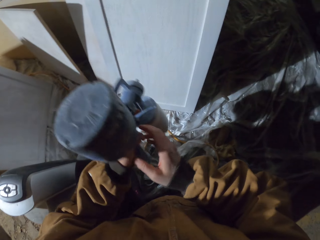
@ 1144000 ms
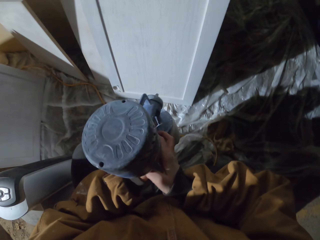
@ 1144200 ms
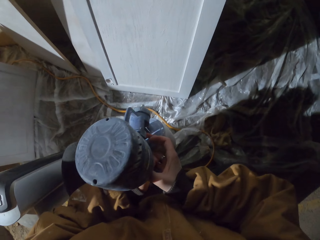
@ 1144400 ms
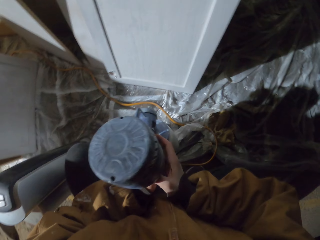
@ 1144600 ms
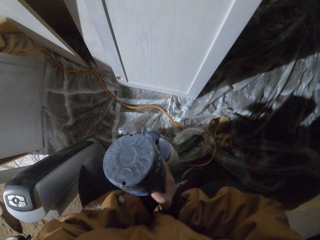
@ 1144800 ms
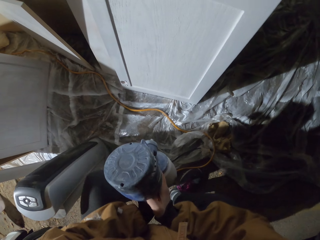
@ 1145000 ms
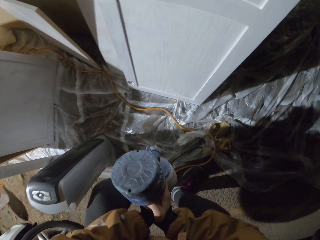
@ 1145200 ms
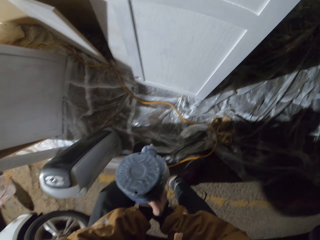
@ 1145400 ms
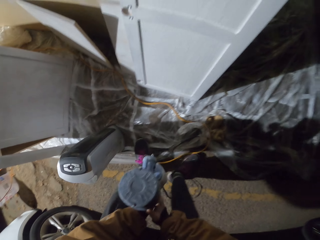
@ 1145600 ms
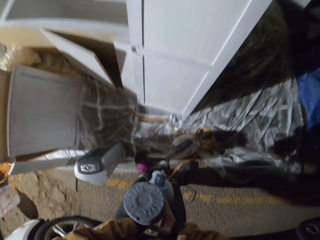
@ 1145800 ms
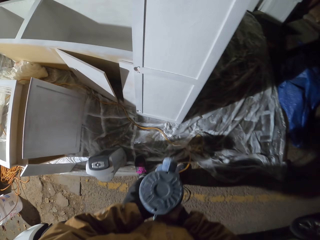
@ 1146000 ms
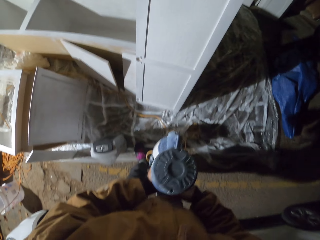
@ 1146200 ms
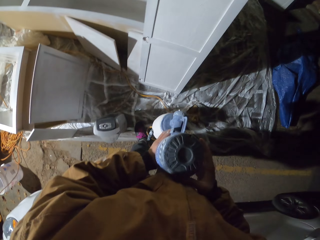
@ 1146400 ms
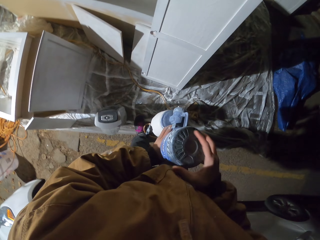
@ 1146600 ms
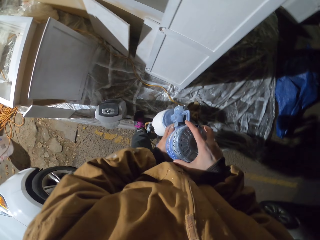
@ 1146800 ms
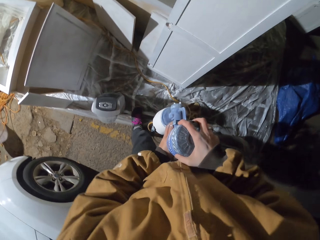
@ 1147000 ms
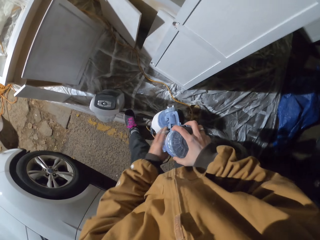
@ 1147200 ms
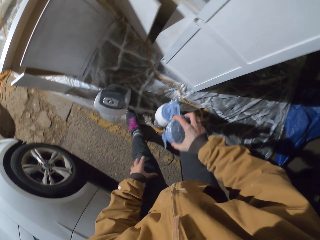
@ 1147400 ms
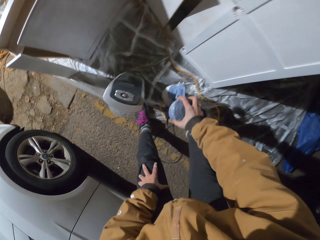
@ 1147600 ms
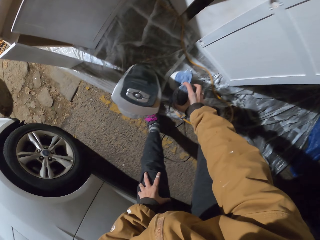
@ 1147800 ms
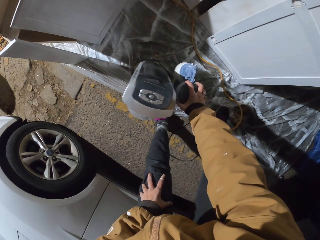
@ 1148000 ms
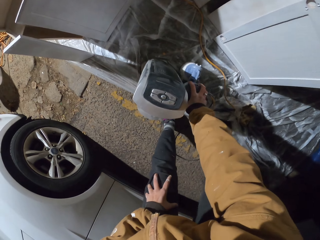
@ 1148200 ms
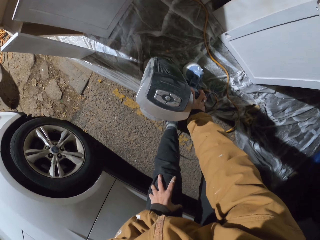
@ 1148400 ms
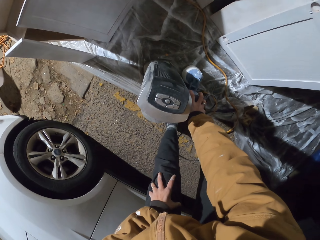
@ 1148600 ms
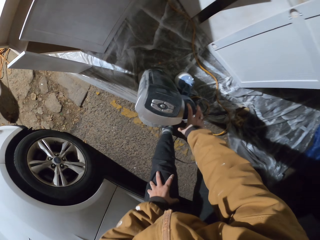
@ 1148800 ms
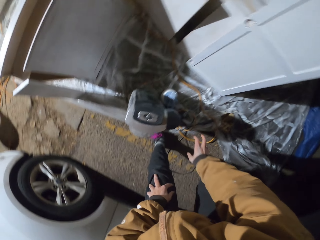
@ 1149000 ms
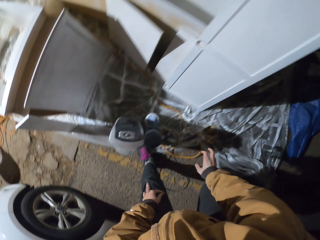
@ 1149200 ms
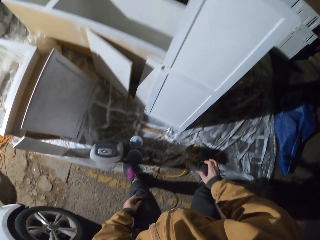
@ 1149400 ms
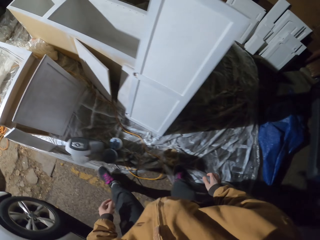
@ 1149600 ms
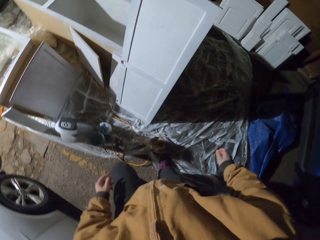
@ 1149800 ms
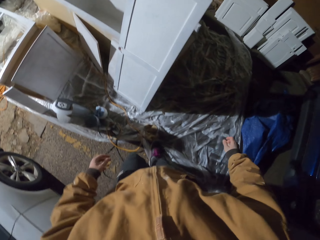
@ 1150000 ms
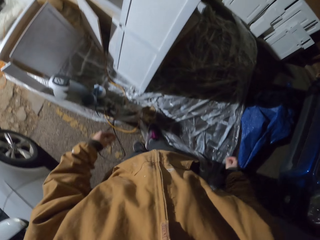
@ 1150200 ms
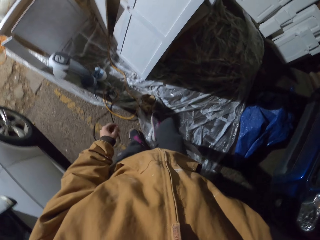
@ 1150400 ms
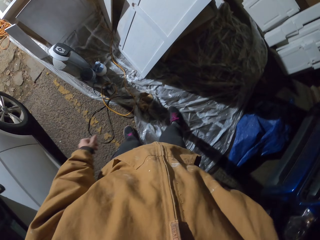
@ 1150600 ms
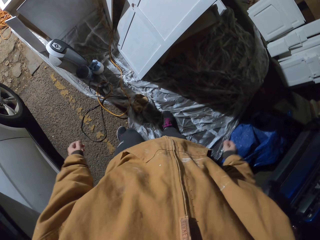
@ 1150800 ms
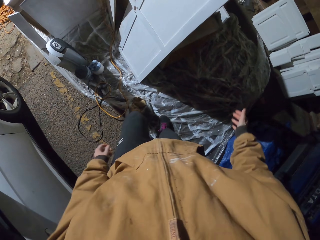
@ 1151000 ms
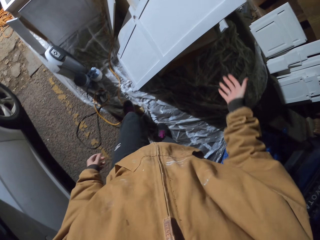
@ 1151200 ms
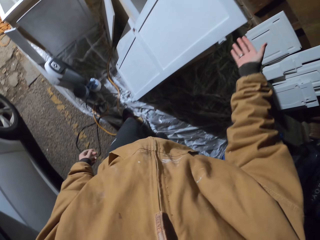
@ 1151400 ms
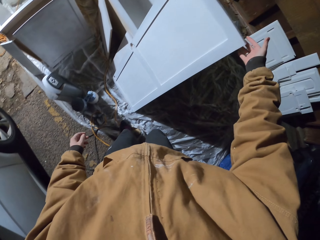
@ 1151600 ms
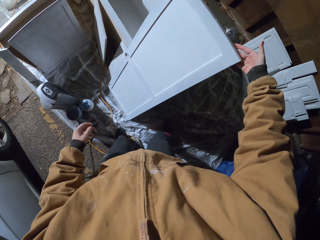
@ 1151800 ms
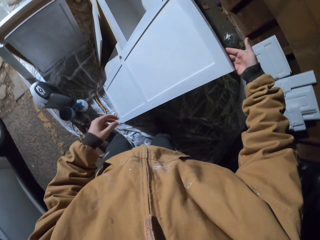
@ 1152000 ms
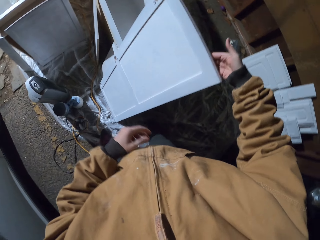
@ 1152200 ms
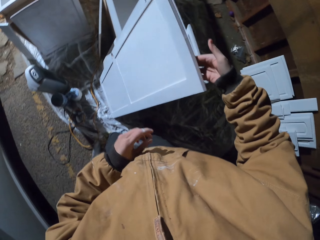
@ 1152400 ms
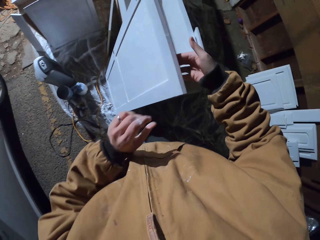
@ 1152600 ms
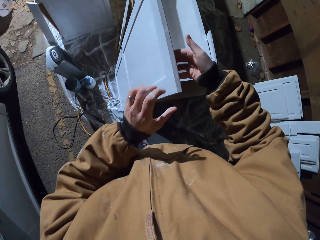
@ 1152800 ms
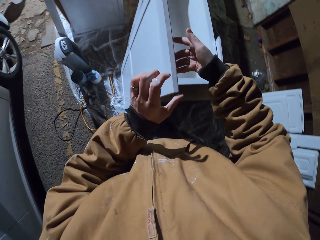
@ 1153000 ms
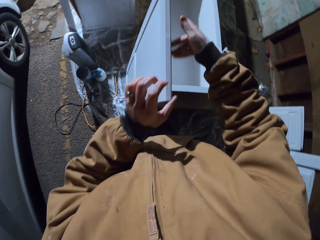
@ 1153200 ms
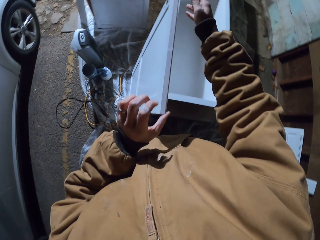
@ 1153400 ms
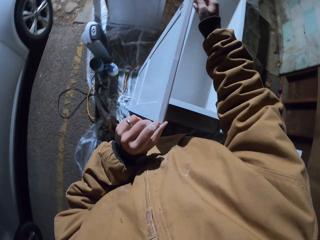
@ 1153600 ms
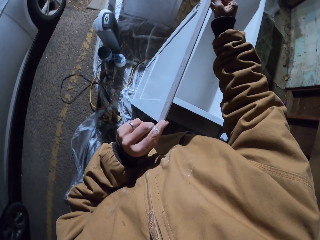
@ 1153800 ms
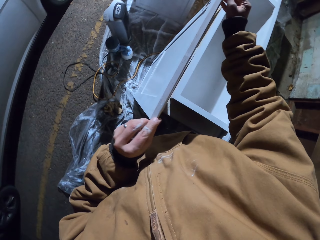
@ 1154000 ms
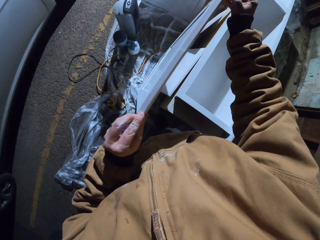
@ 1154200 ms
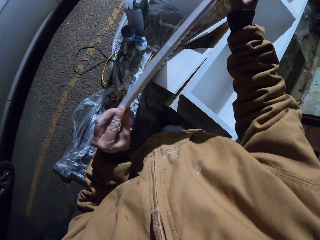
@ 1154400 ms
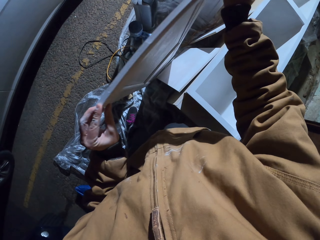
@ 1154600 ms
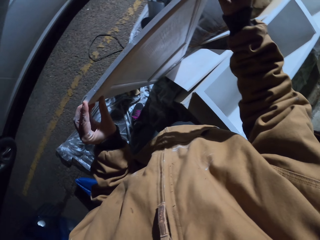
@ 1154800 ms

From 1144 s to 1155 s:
The camera wearer stands up on his feet. He puts the paint sprayer on the floor. He walks around. He moves the cabinet door and holds a board.

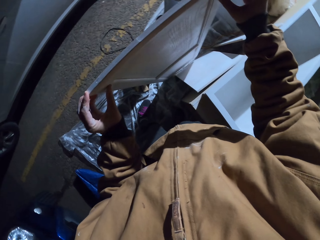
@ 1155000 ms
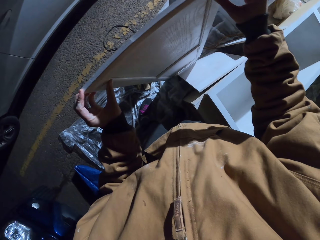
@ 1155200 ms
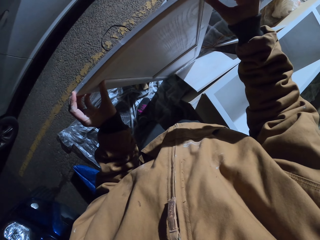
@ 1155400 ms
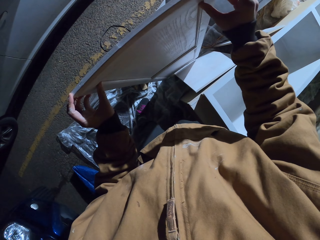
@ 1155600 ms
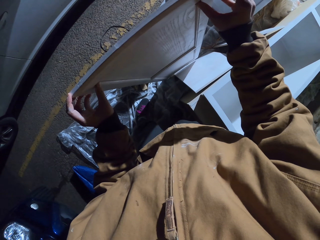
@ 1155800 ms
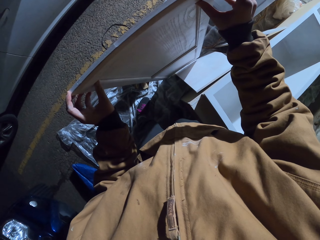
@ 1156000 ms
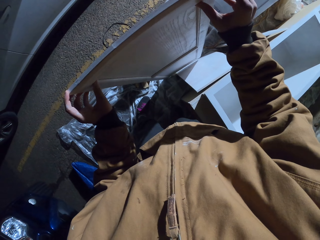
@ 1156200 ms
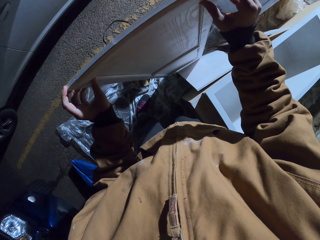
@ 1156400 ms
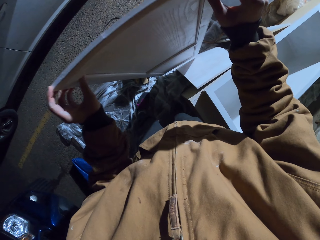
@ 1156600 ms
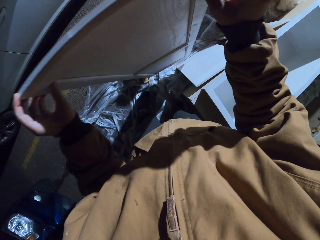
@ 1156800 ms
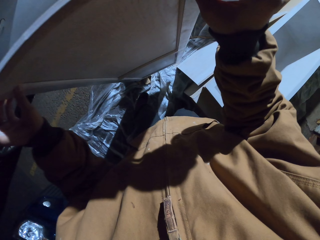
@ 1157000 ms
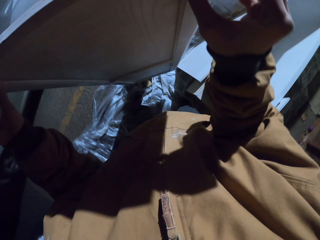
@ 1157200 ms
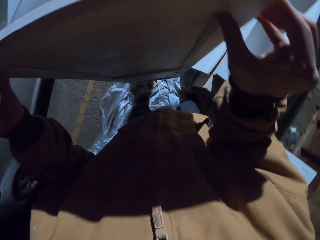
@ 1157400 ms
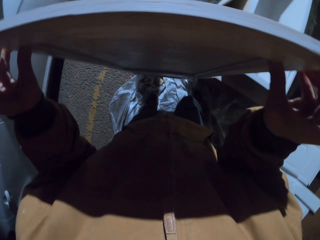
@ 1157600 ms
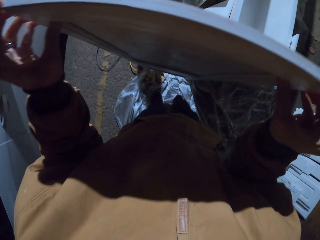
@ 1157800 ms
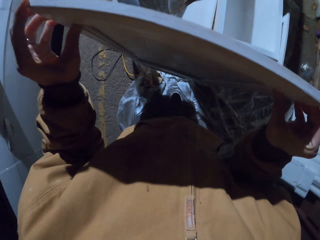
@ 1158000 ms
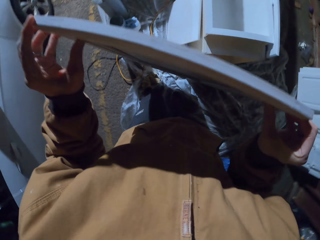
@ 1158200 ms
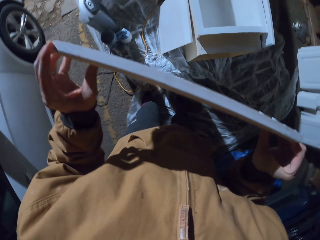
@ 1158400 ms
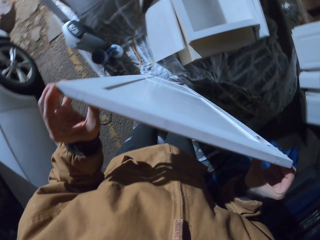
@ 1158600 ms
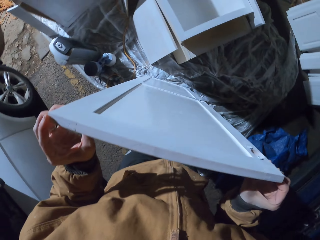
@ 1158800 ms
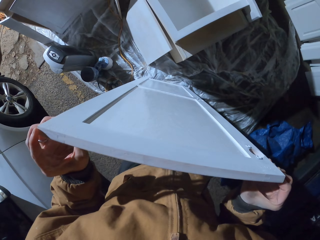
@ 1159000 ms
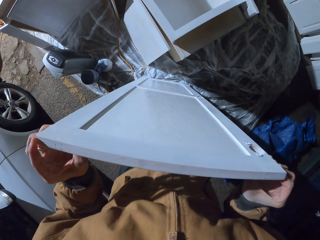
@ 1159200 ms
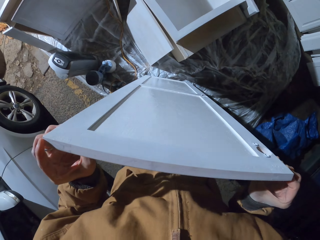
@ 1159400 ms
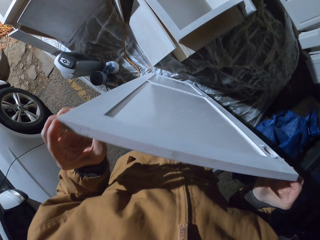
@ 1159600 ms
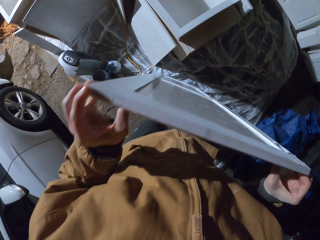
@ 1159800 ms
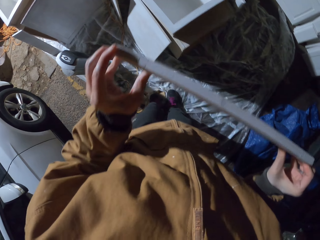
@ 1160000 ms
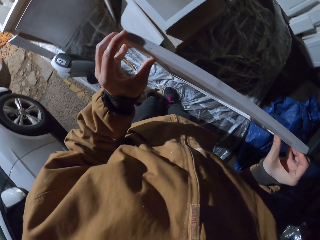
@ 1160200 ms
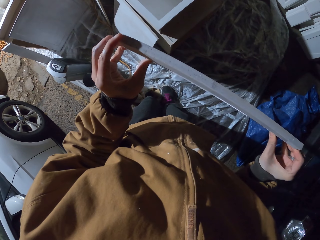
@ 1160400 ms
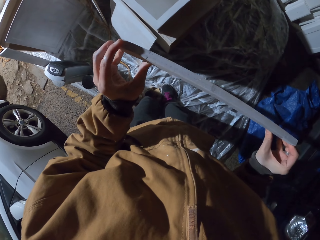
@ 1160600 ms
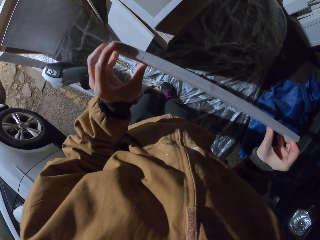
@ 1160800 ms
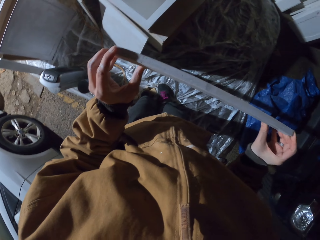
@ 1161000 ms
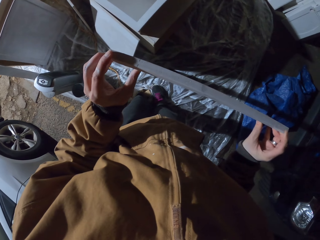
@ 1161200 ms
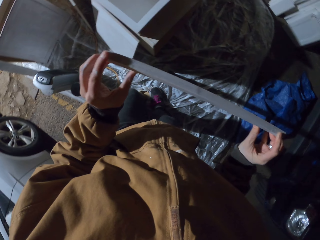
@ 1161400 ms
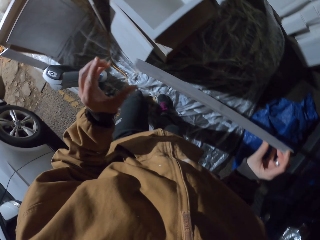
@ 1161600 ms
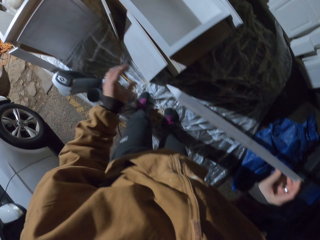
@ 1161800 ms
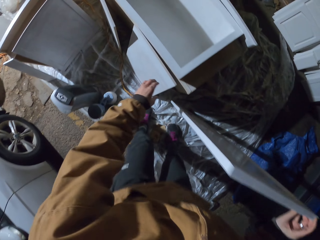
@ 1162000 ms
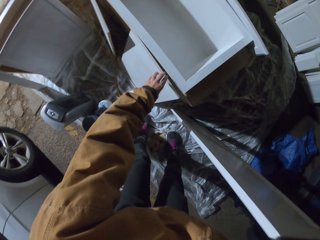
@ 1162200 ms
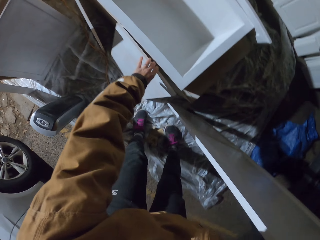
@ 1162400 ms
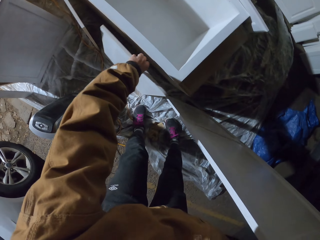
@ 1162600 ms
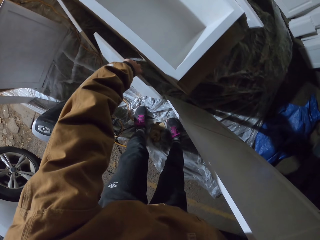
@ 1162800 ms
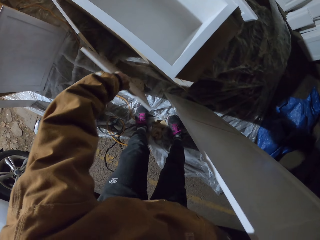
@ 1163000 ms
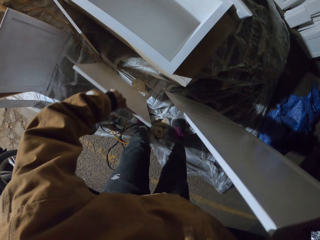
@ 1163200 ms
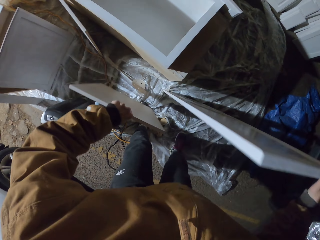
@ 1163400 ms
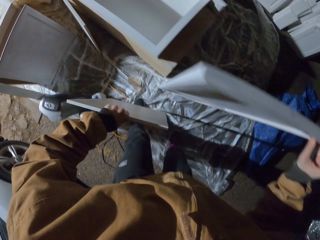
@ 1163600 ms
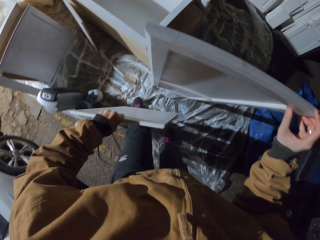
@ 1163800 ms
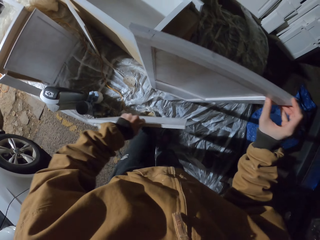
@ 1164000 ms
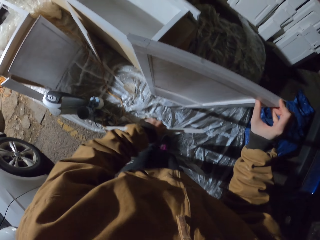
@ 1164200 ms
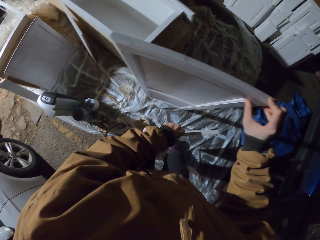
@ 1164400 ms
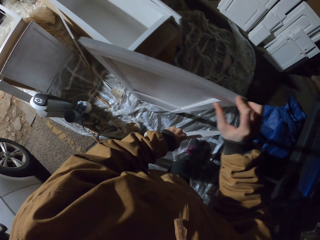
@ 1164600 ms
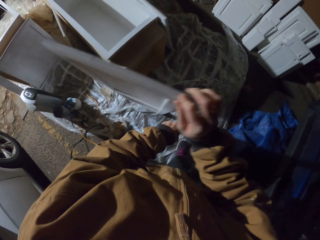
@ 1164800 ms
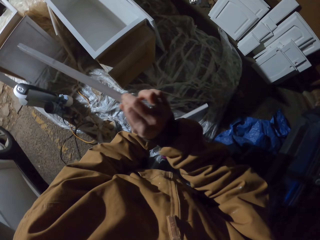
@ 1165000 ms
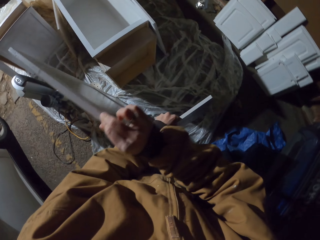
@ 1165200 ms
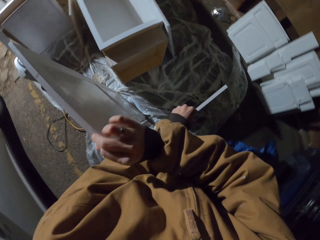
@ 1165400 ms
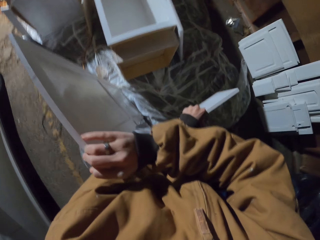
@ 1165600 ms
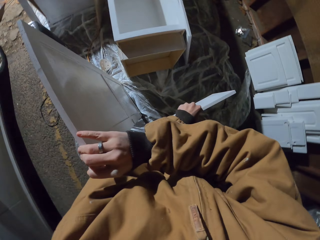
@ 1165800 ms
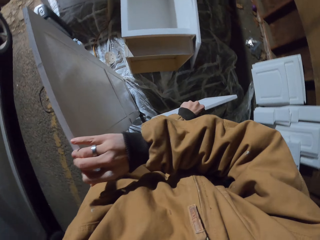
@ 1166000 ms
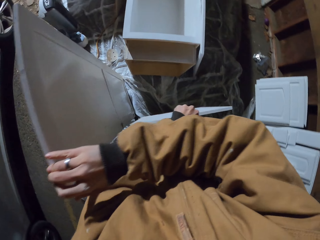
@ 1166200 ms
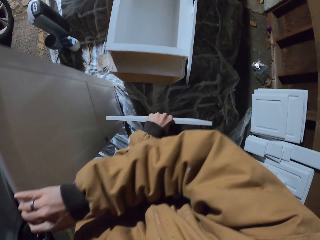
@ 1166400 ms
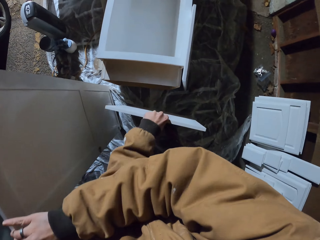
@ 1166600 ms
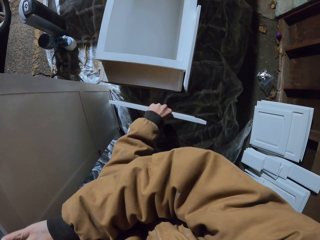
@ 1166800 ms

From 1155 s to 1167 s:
The camera wearer lifts a board. They put the board down. They pick up a small cabinet door.
